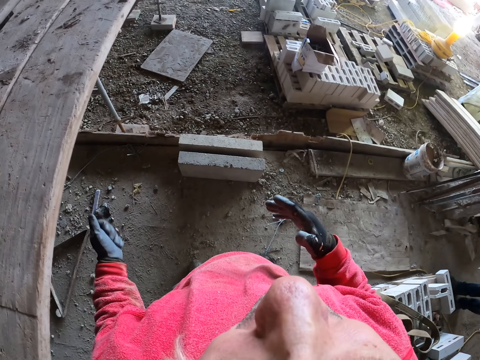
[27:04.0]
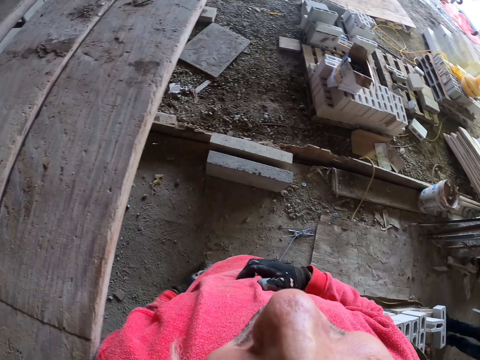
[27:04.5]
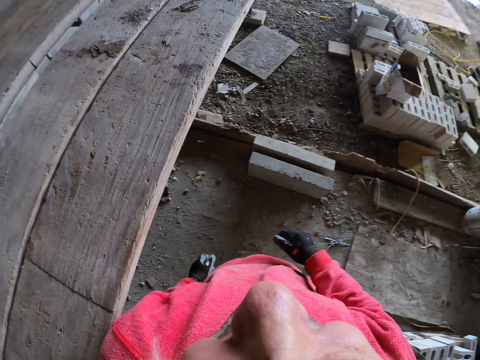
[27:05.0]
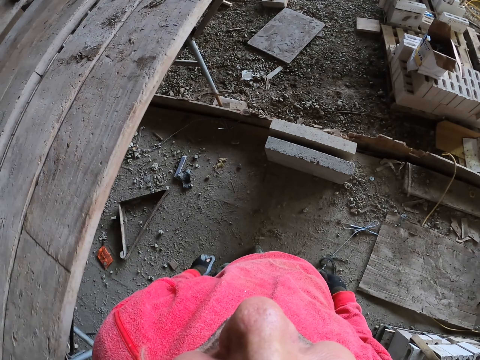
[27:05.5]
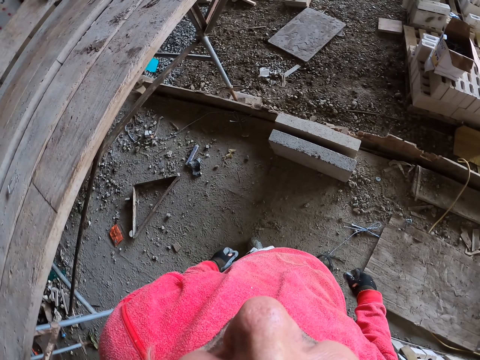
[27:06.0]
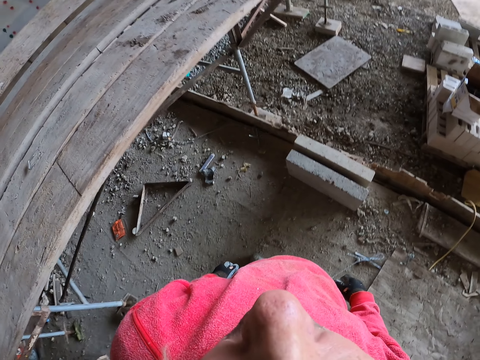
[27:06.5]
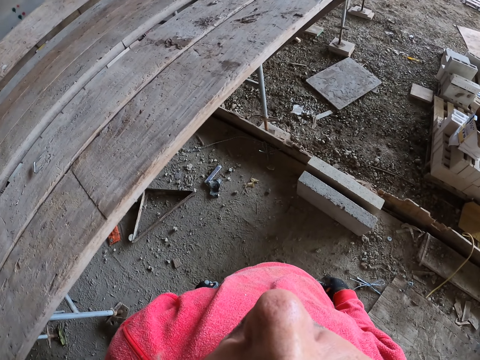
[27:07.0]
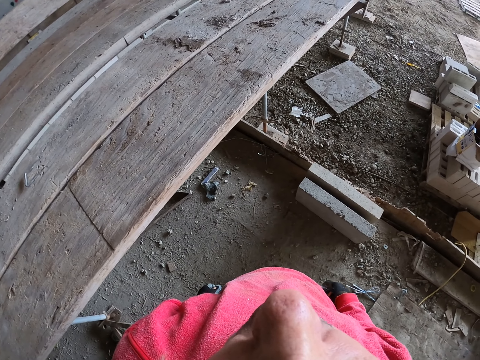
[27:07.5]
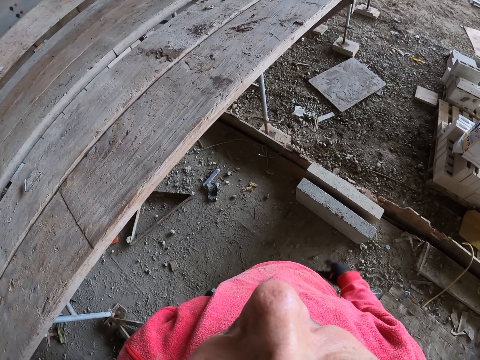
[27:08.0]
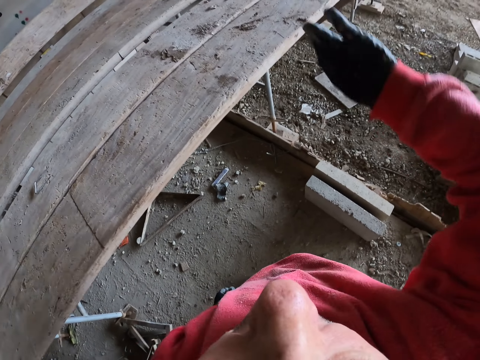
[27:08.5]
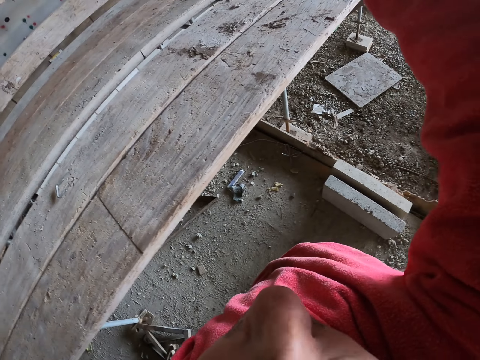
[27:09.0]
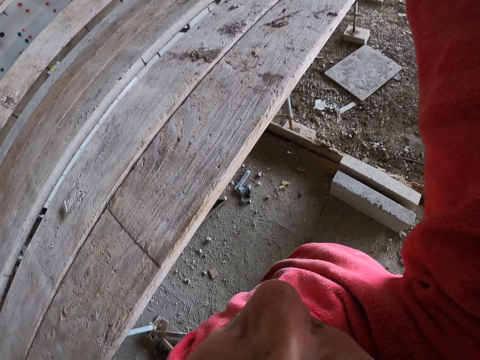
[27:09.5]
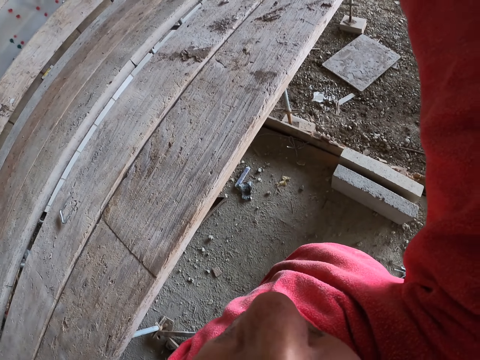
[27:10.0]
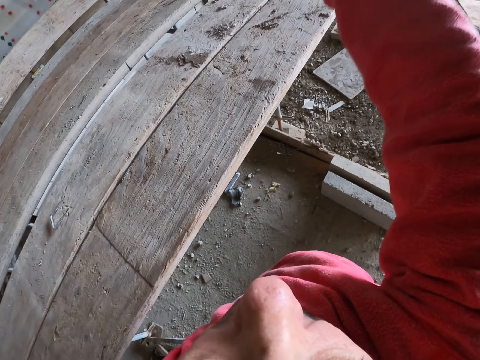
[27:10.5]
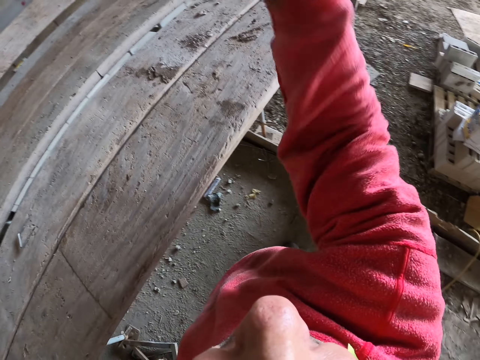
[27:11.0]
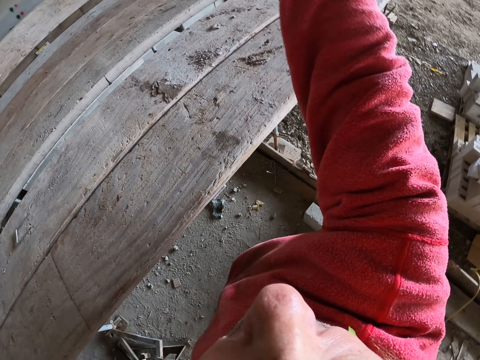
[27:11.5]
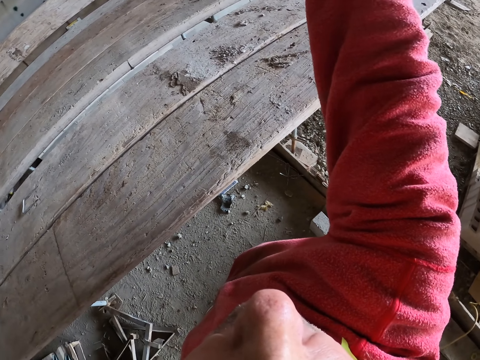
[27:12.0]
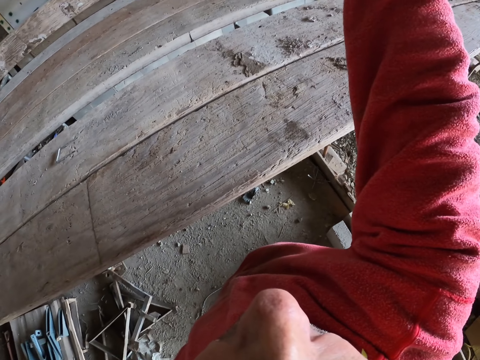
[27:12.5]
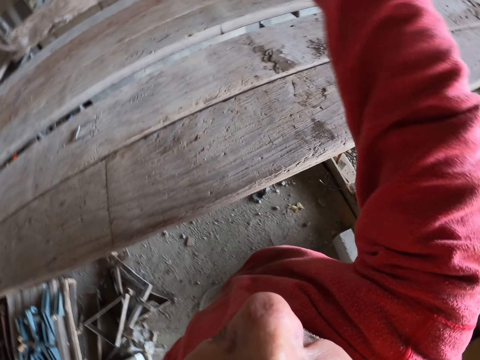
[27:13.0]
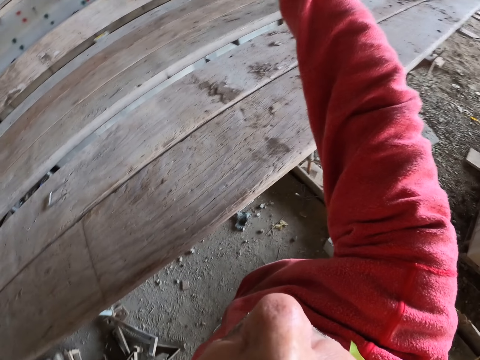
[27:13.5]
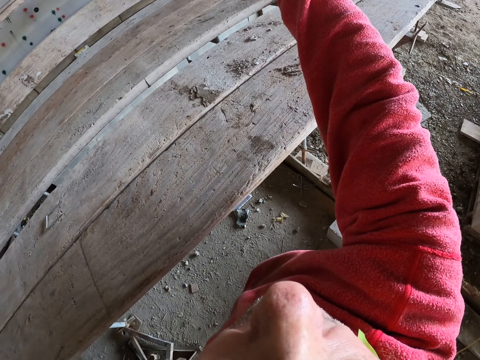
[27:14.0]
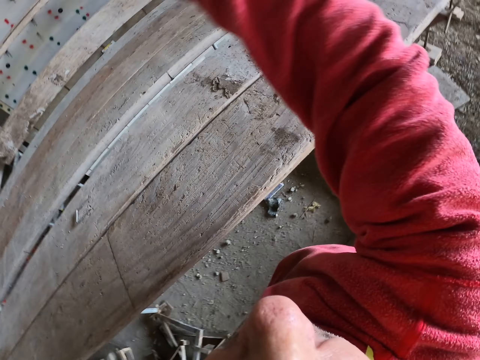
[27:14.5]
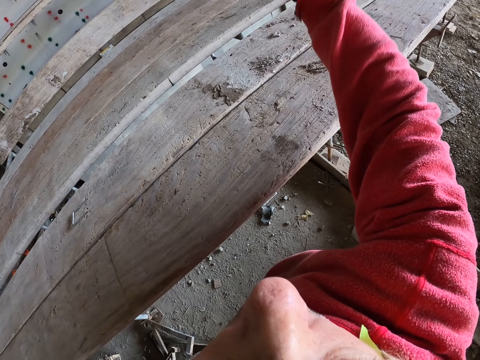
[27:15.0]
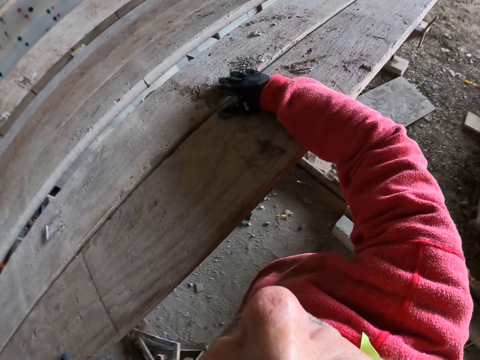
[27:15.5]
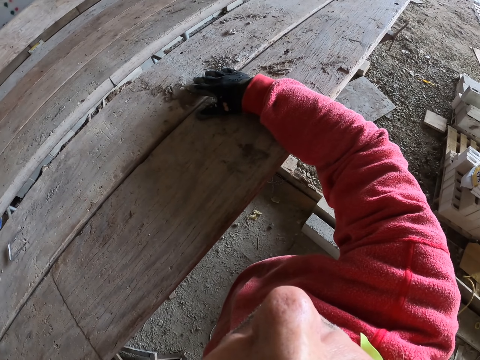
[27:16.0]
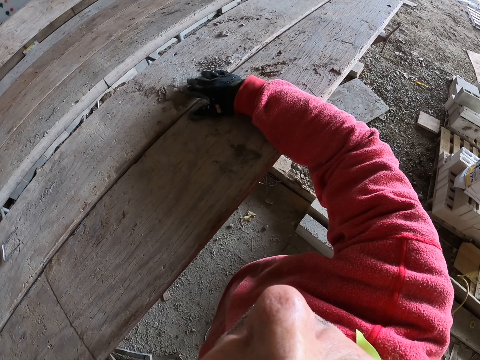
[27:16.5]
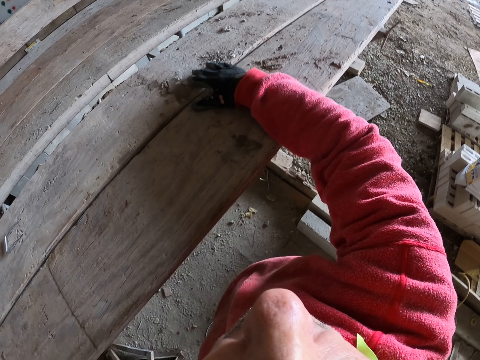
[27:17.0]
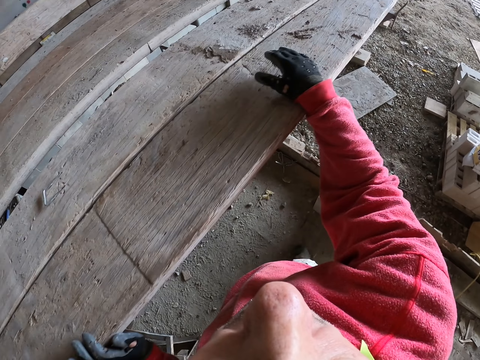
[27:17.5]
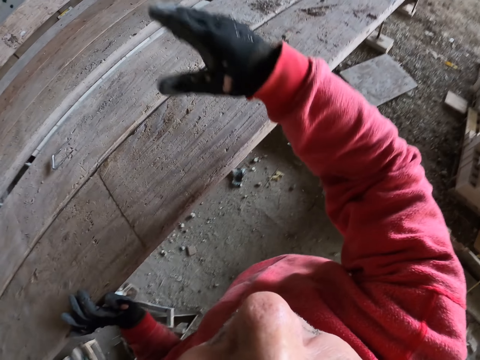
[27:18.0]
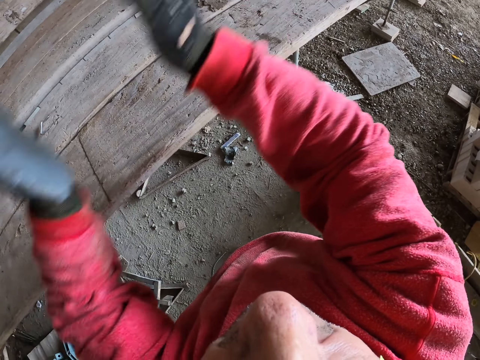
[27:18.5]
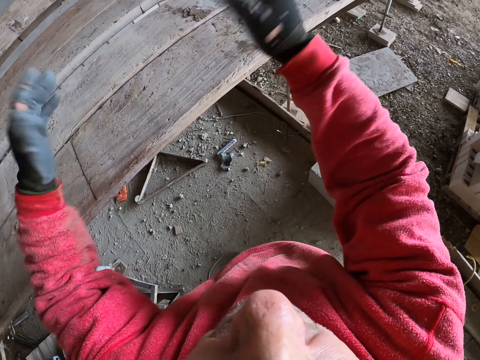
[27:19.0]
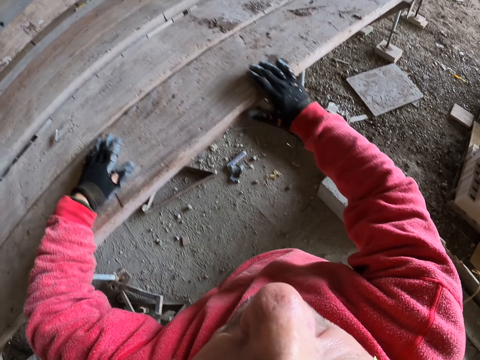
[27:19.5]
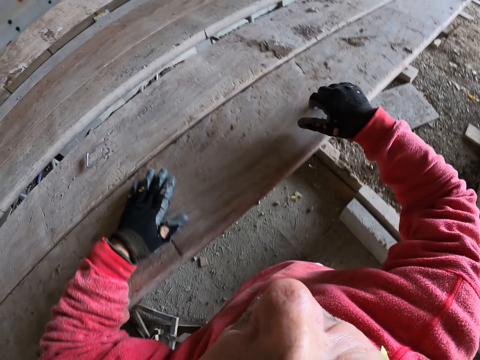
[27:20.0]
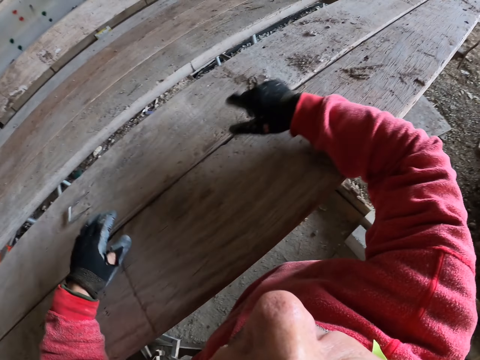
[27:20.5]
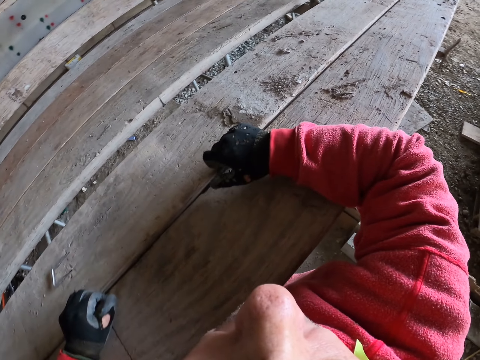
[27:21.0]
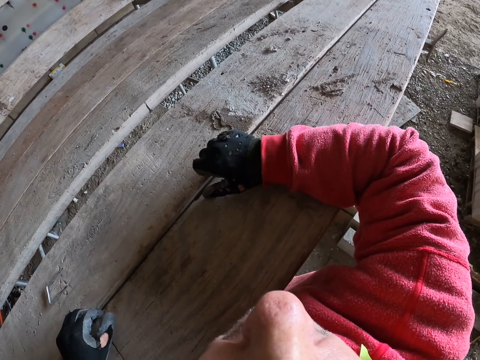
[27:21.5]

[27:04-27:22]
The camera wearer lifts the hand up. They hit the wood. They clap the hands.

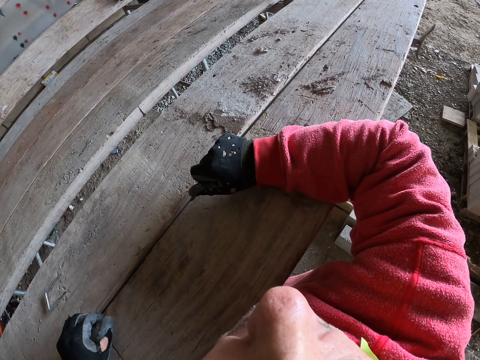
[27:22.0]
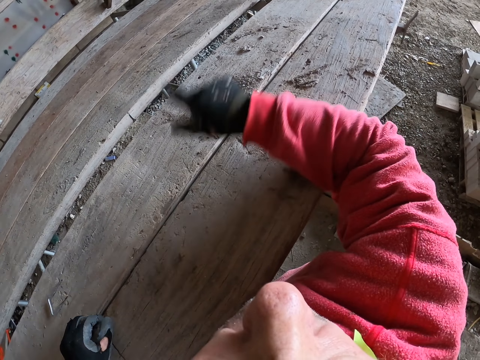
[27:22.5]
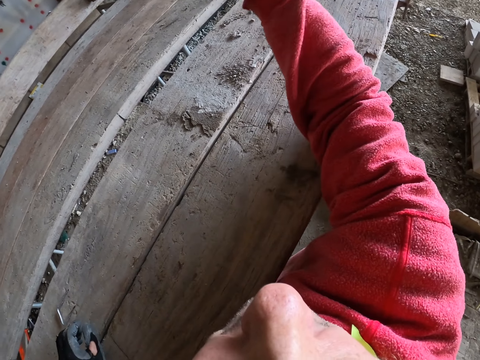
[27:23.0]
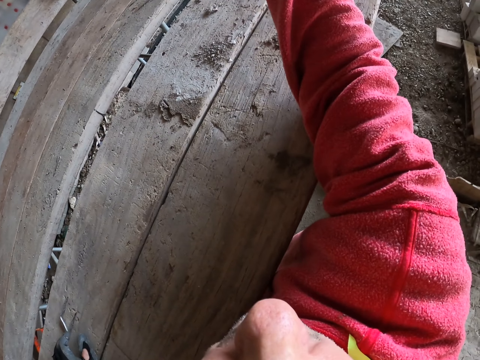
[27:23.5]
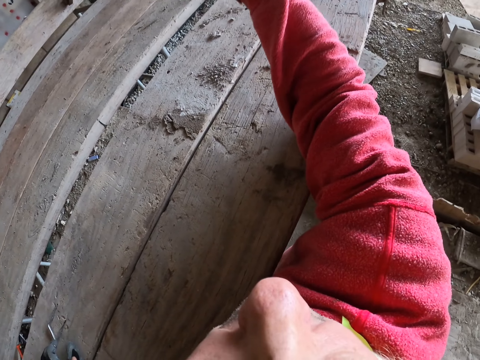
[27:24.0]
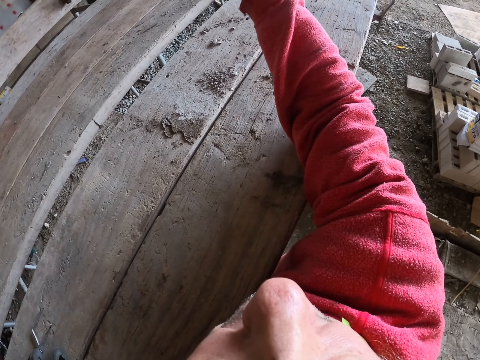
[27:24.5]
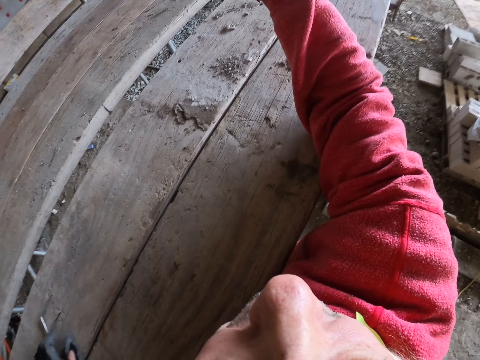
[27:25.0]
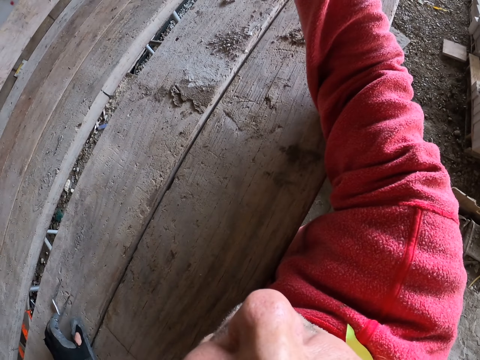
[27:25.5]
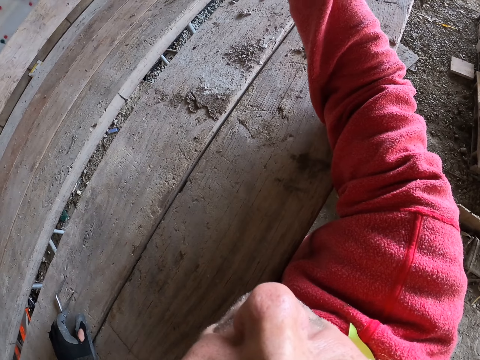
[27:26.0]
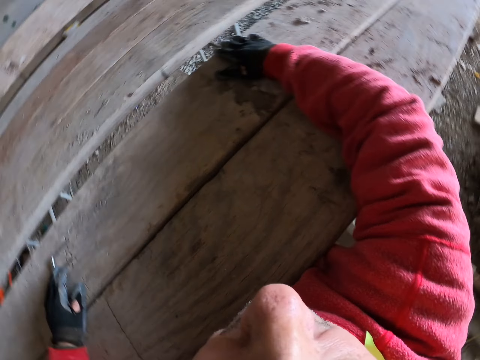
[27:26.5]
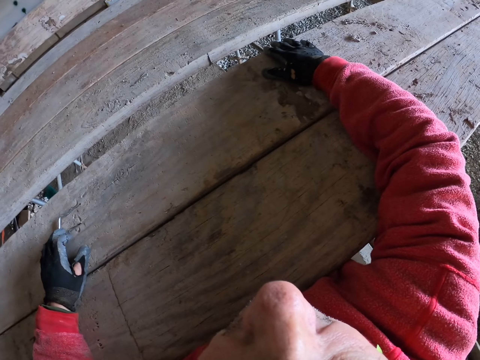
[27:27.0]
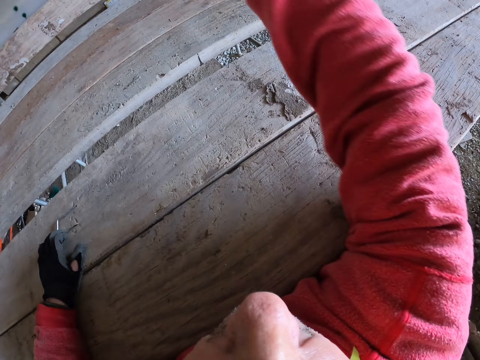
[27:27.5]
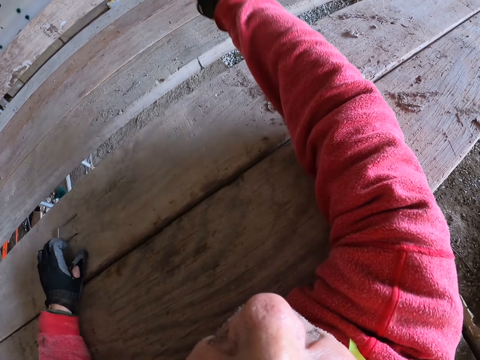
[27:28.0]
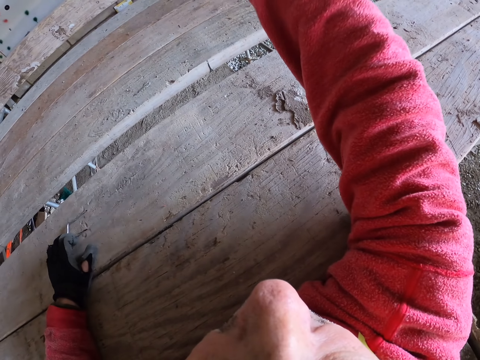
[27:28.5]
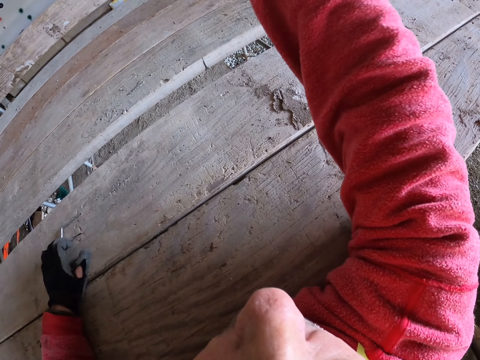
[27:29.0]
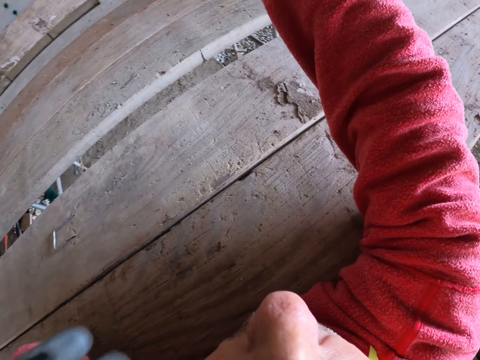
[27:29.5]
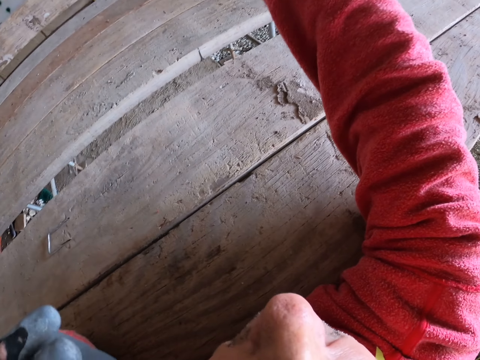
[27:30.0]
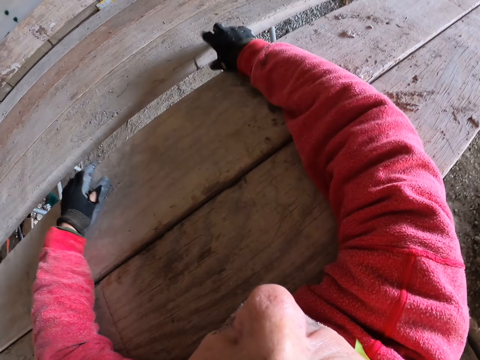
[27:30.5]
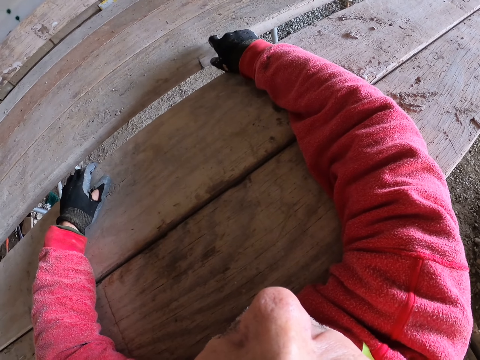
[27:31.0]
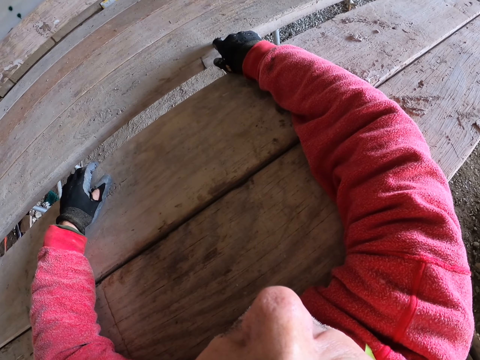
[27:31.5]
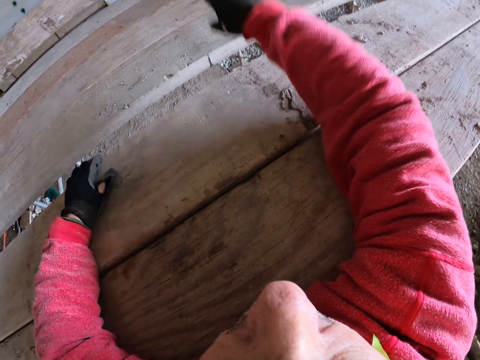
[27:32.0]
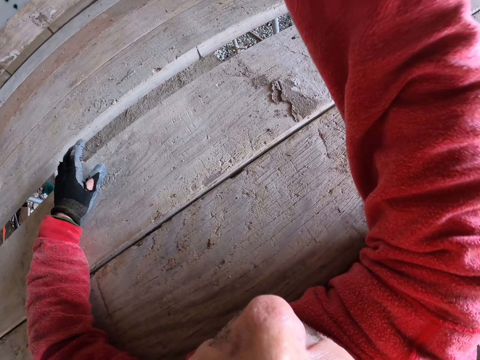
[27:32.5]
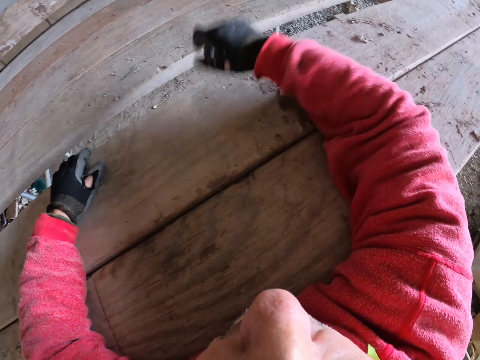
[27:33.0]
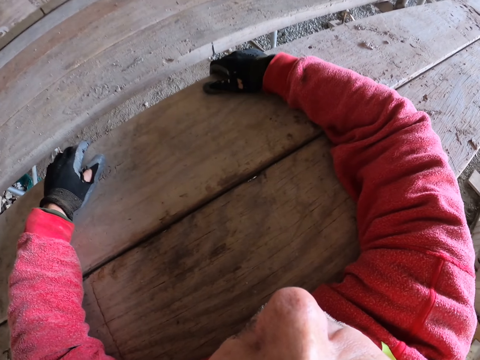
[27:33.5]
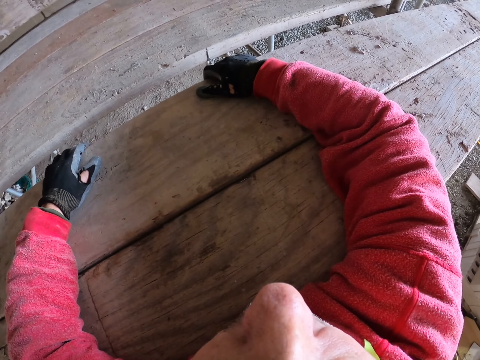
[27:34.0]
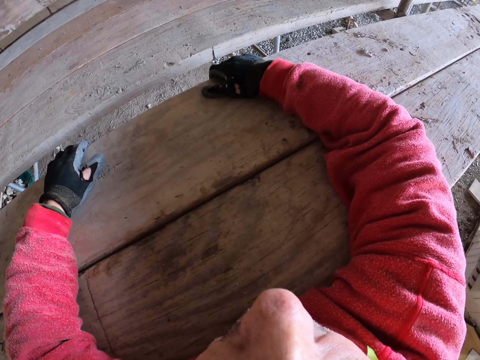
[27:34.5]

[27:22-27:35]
The camera wearer raises the hand up. They put the hand on the wood. They raise the hand up. They put the hand on the wood.
